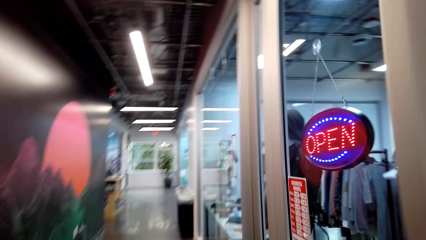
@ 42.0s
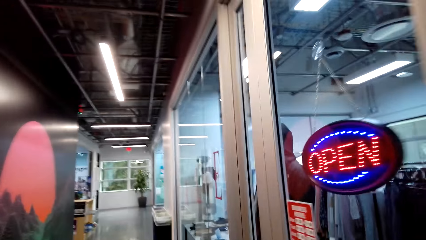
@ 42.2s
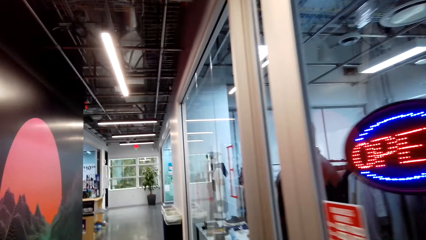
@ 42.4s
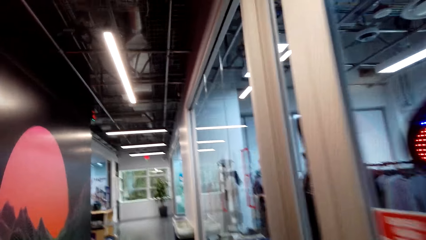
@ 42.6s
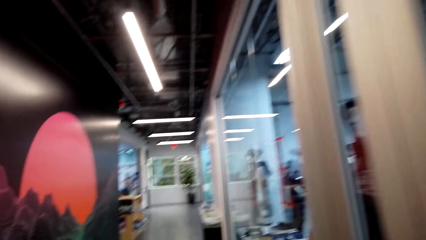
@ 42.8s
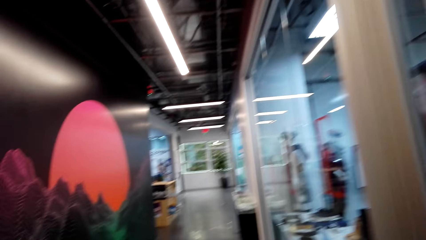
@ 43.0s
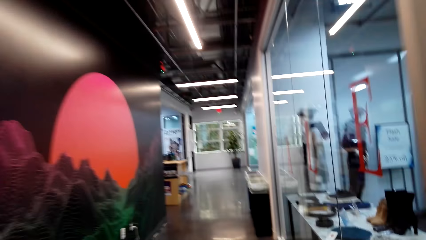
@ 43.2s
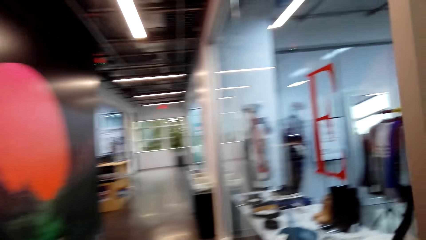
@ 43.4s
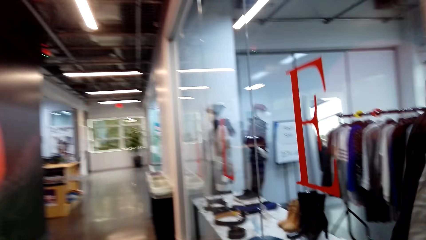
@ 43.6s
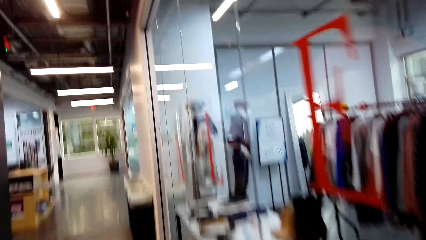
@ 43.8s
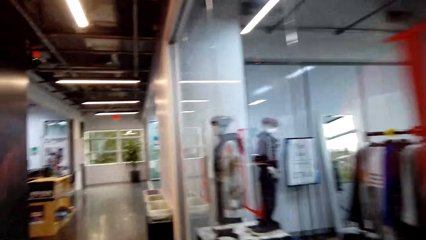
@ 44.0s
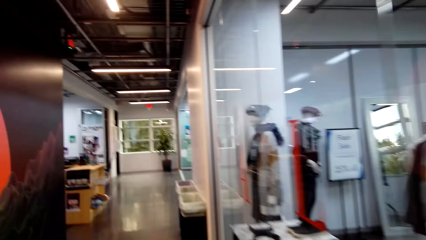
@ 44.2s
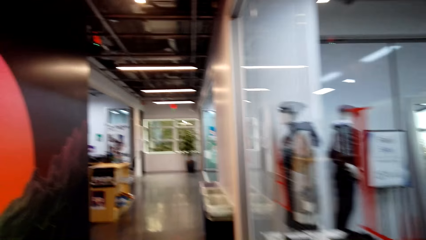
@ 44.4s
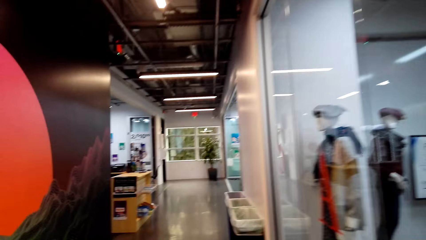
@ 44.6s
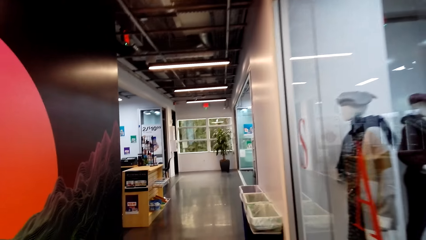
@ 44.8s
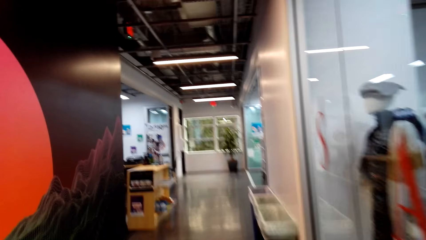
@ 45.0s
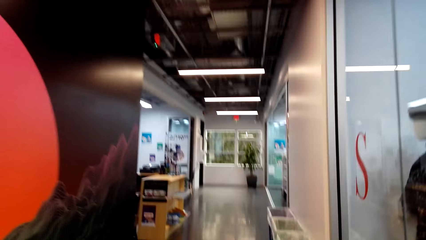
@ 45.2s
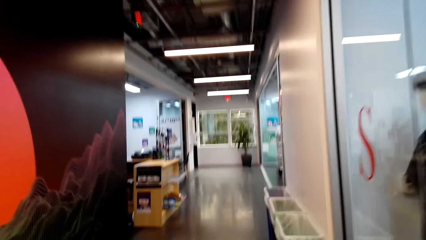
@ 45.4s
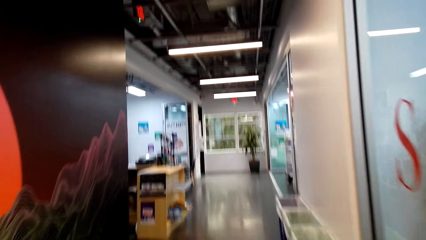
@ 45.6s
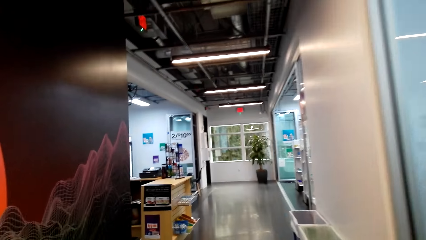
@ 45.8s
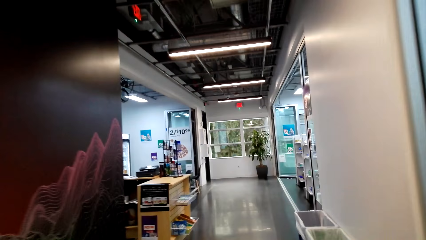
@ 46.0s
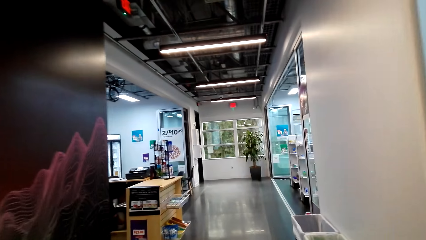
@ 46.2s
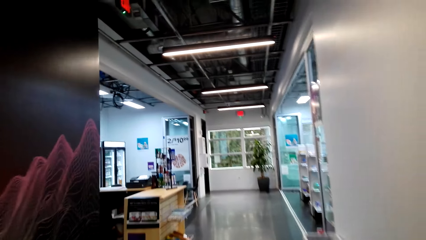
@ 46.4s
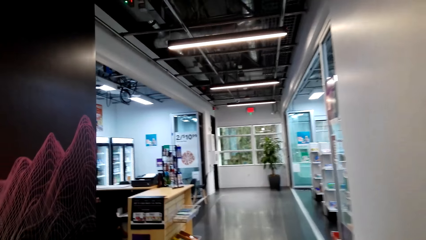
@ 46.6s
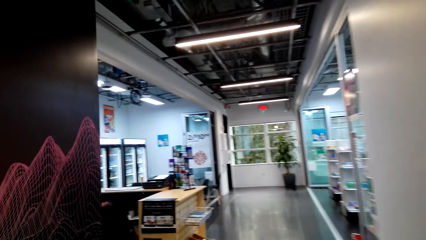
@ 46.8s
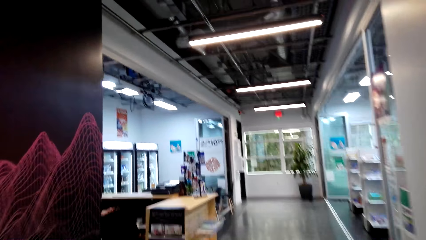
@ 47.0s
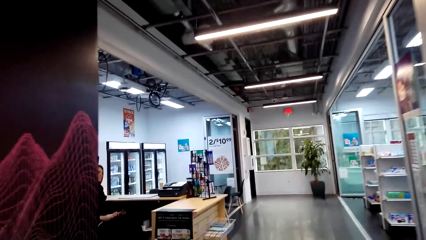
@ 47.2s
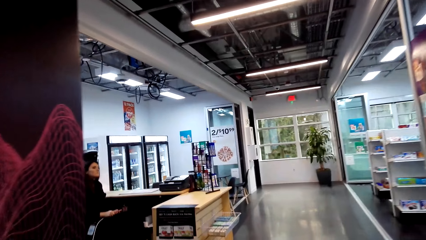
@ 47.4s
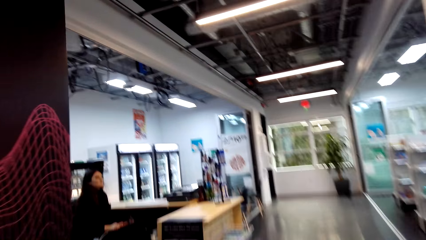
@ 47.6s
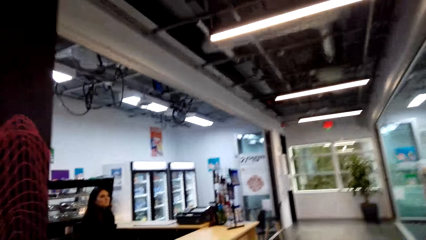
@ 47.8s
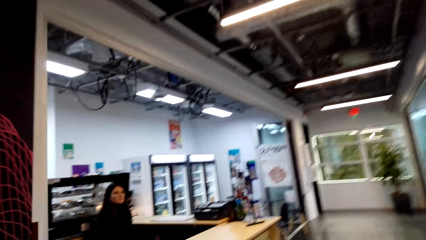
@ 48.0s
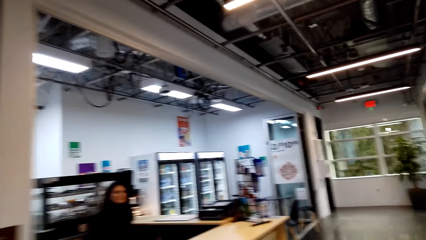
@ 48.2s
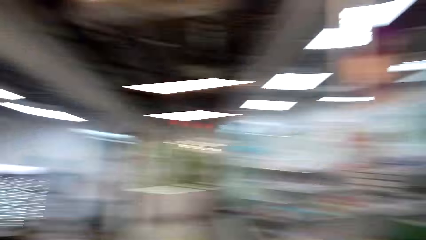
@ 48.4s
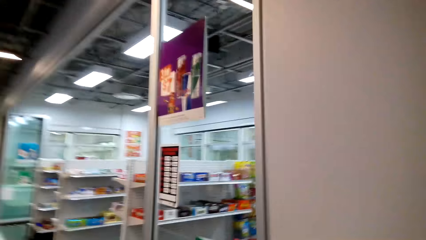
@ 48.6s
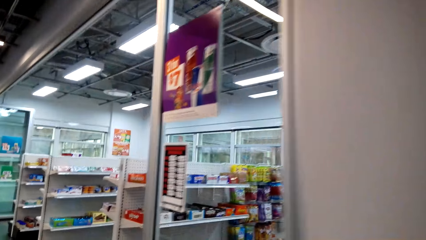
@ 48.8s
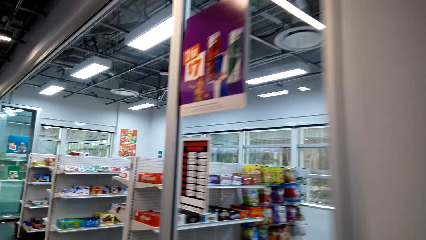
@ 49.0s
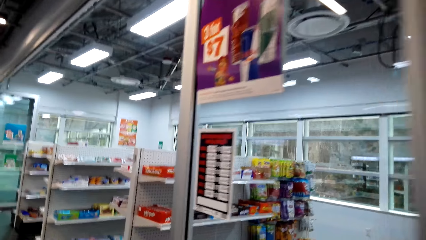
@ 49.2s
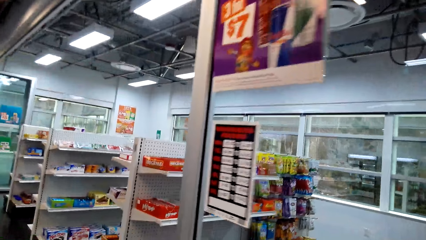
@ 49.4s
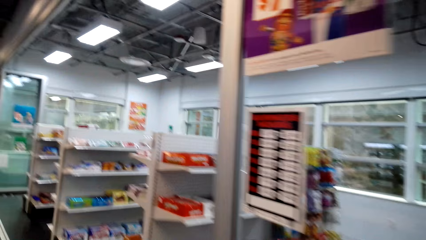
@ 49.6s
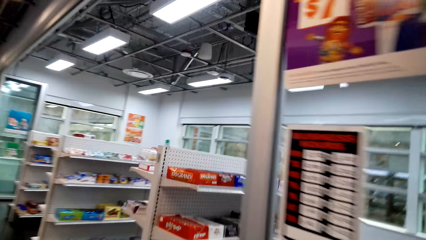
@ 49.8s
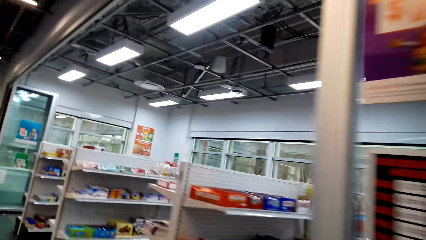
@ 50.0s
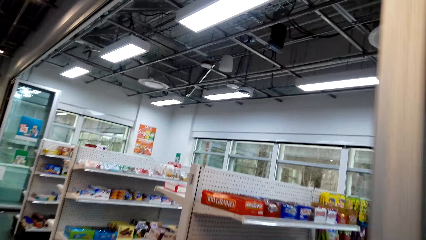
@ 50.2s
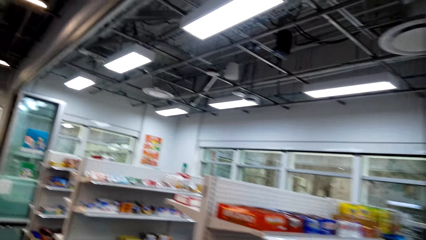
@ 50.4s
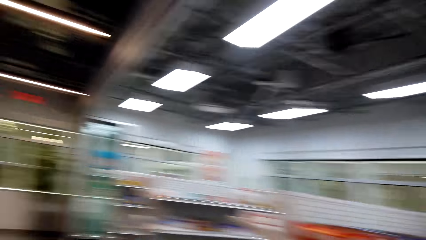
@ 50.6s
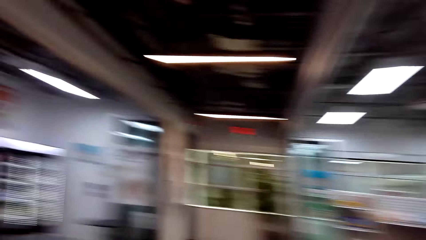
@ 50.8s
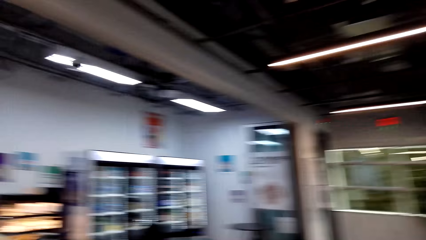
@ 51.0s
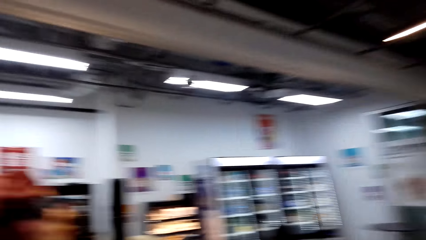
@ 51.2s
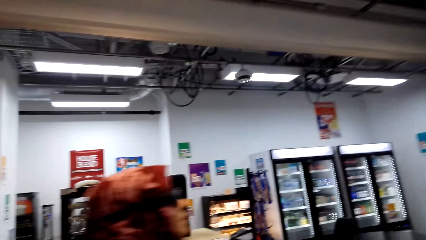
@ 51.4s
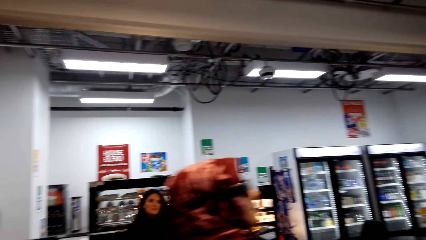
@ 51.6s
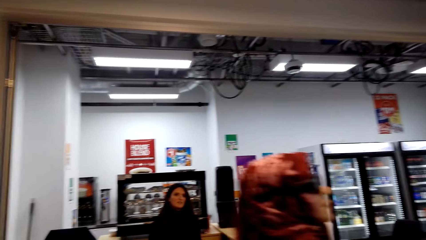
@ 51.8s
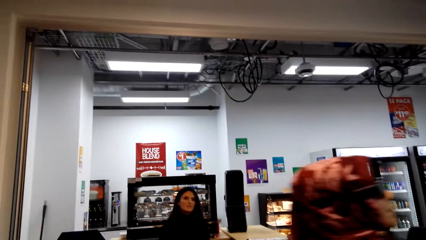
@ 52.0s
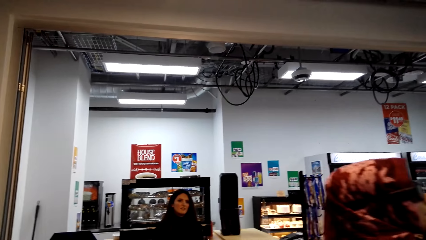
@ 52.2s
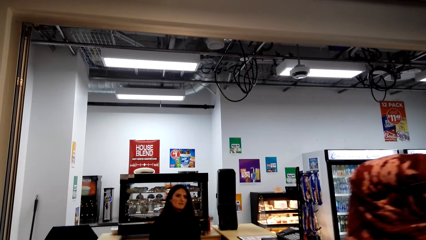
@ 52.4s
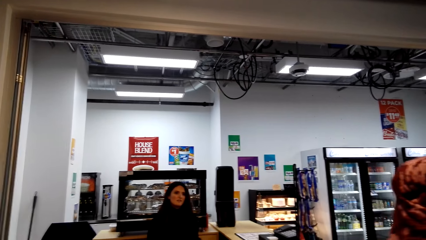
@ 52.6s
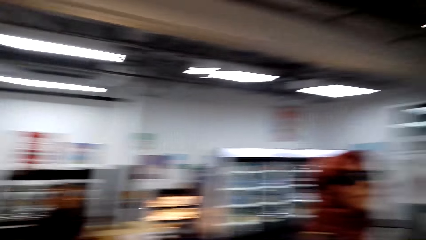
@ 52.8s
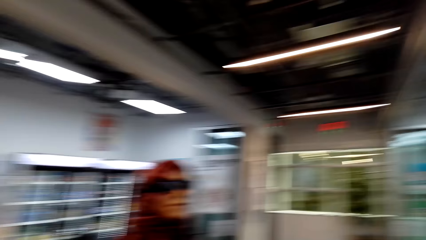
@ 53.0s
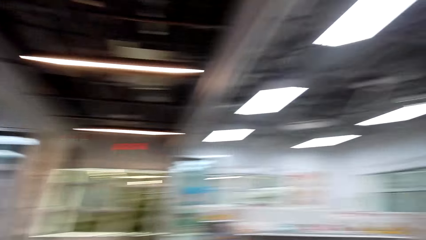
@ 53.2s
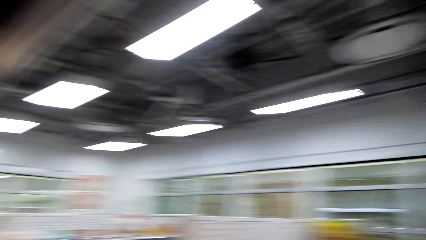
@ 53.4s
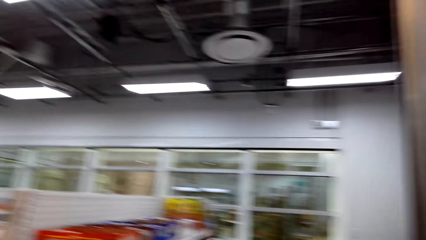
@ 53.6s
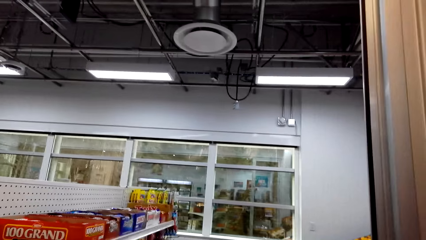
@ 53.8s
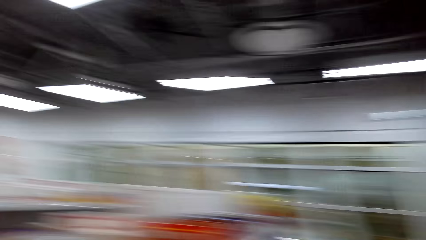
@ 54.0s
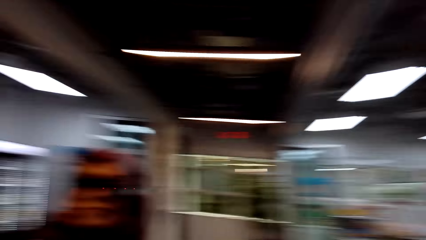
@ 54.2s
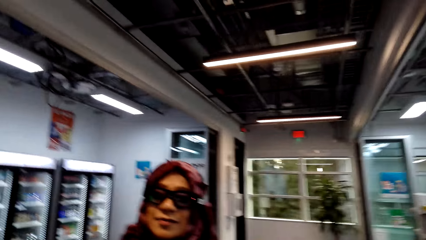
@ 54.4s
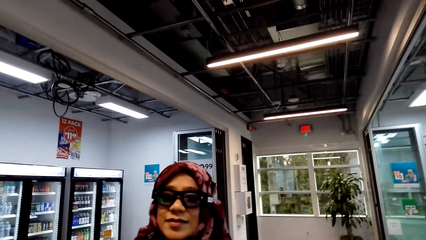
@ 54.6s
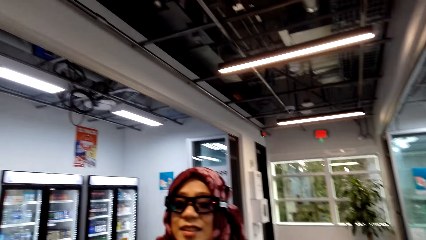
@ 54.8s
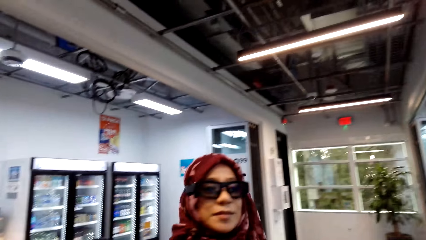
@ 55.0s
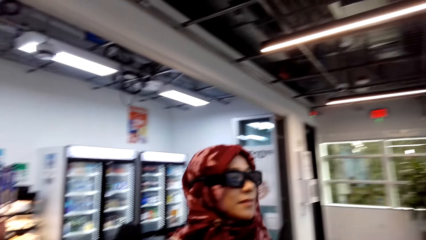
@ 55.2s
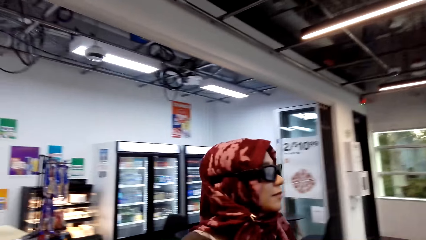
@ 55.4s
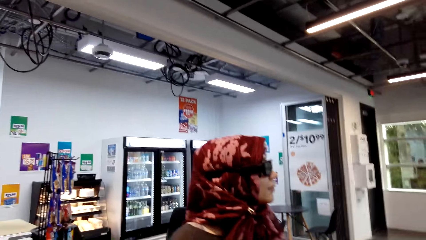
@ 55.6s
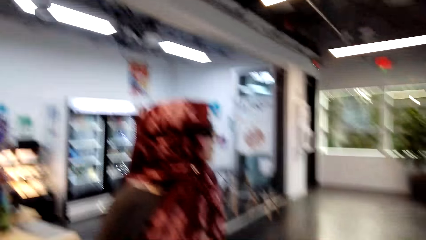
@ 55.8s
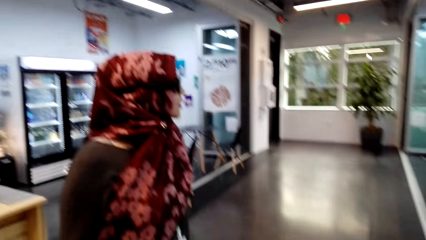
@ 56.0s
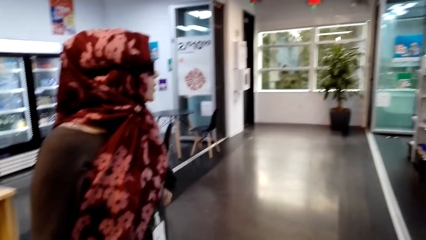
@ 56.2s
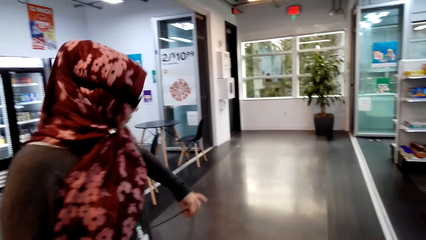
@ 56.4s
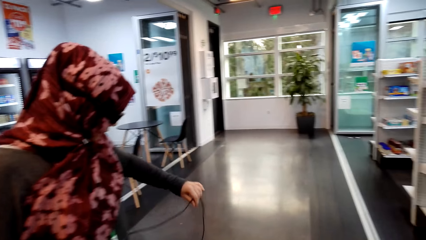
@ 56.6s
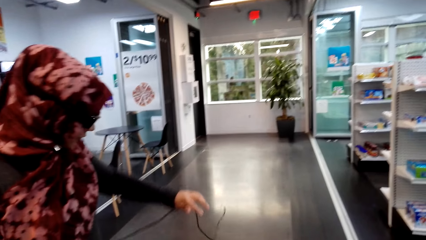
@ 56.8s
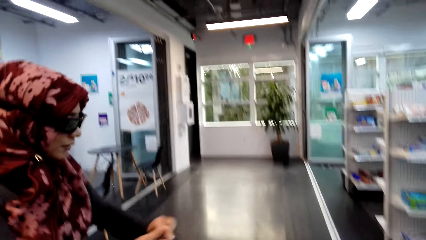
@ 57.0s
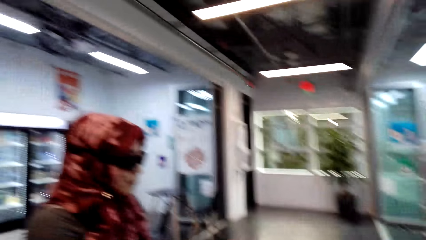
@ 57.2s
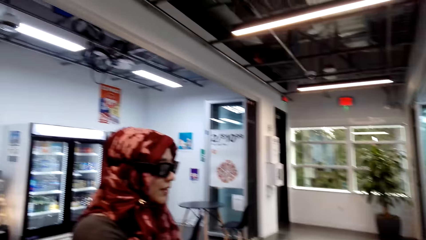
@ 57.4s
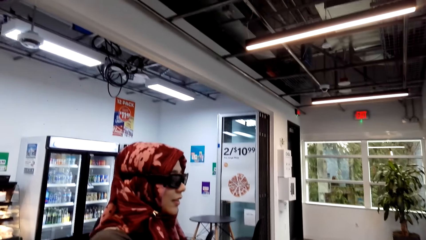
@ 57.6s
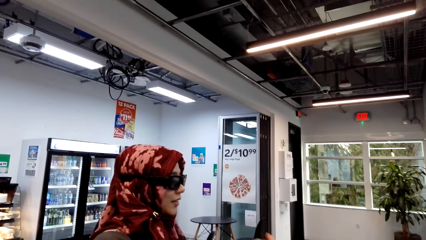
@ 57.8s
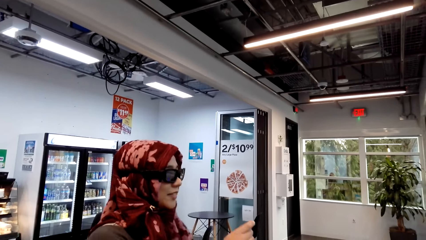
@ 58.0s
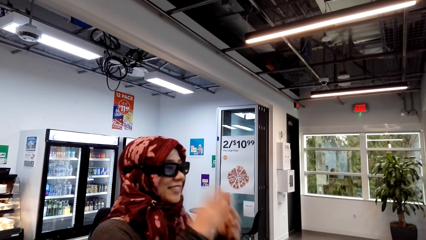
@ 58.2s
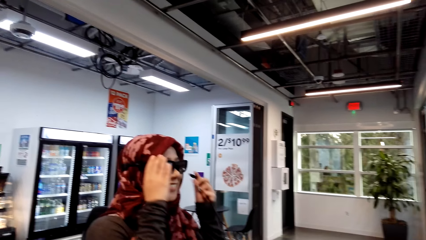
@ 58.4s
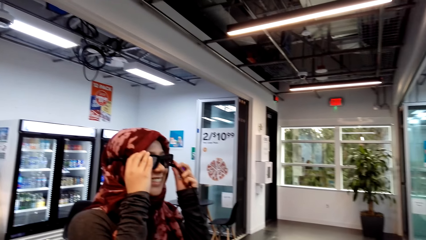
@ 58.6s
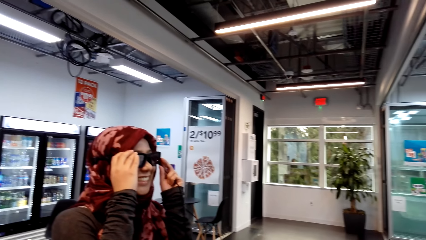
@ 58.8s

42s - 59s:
The camera wearer walks around the supermarket, in the corridor. They look around the supermarket. They move the camera around the mall. They converse with a woman.
